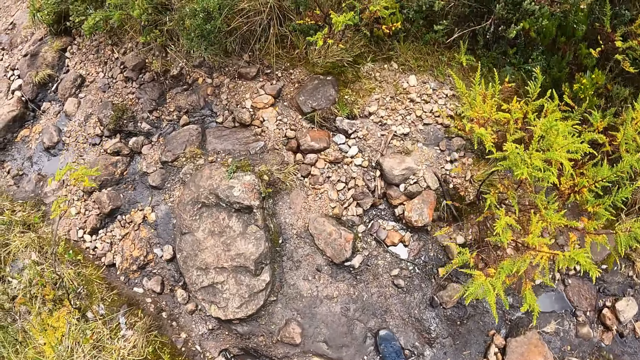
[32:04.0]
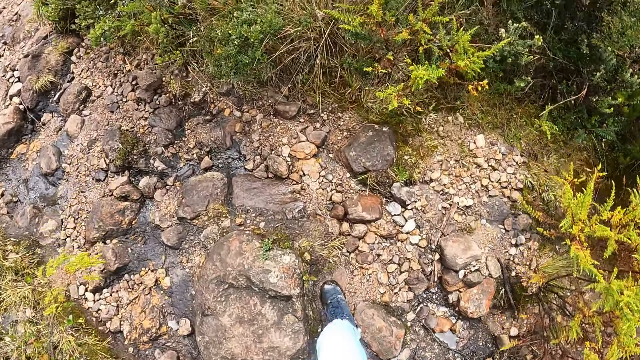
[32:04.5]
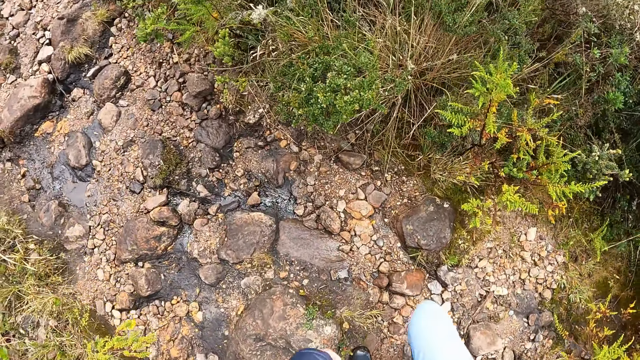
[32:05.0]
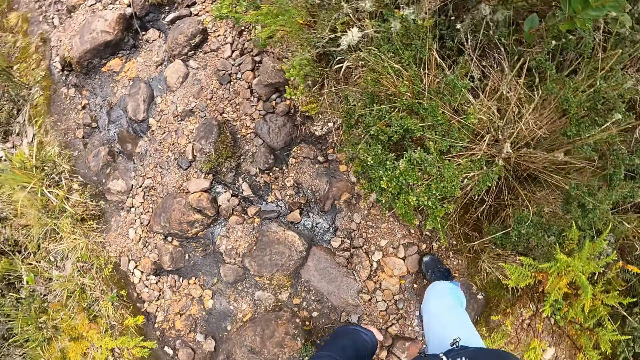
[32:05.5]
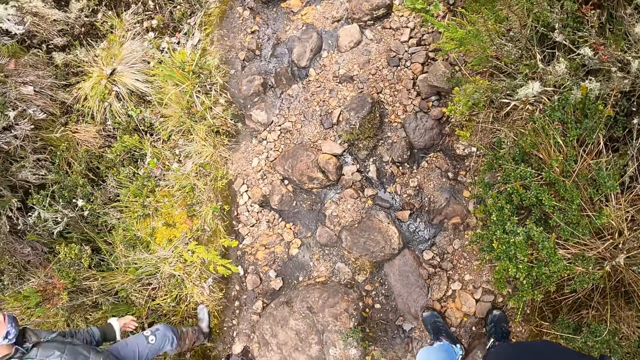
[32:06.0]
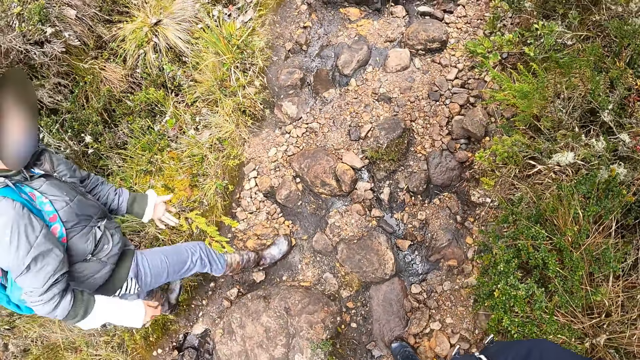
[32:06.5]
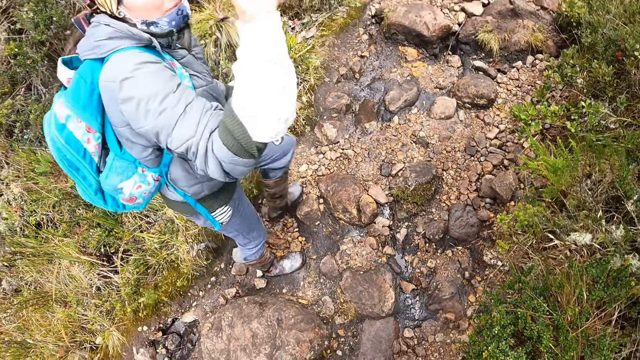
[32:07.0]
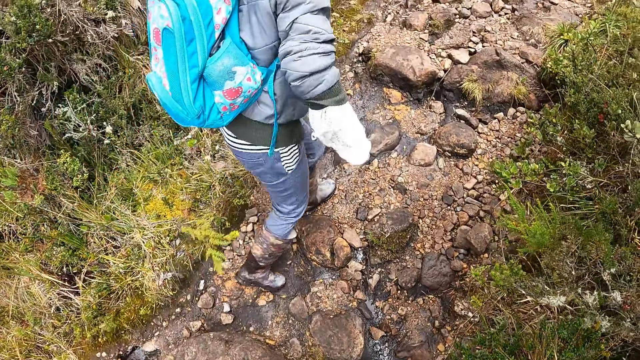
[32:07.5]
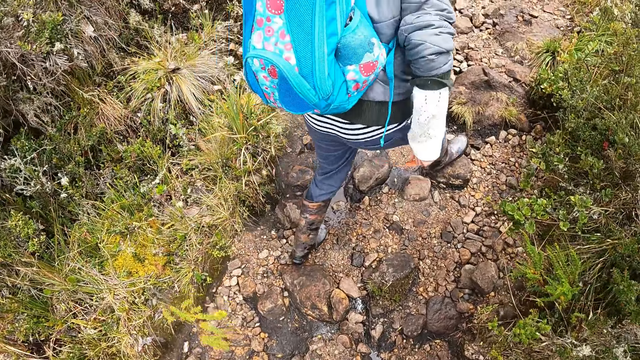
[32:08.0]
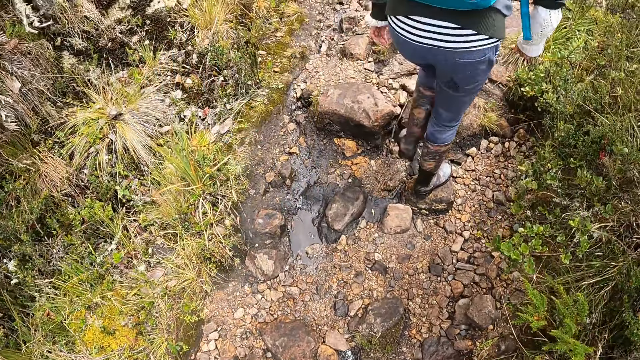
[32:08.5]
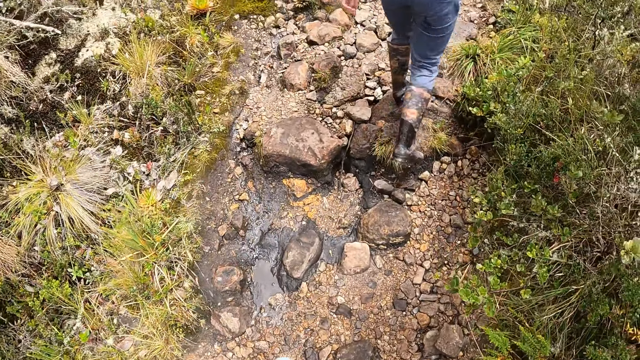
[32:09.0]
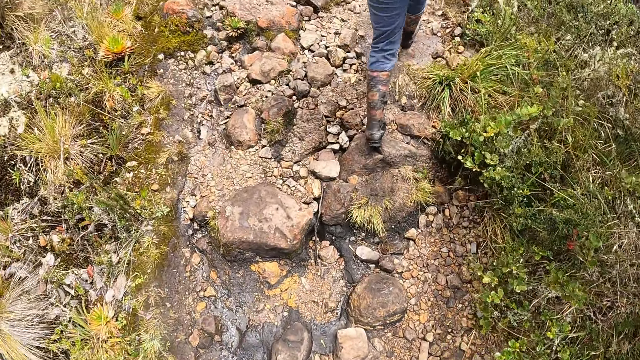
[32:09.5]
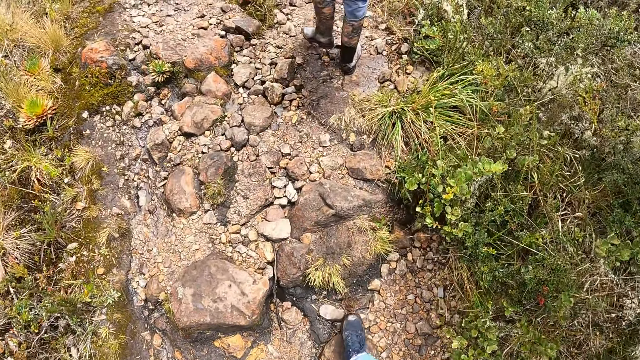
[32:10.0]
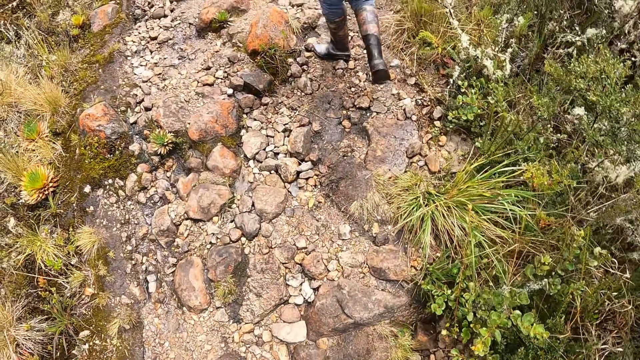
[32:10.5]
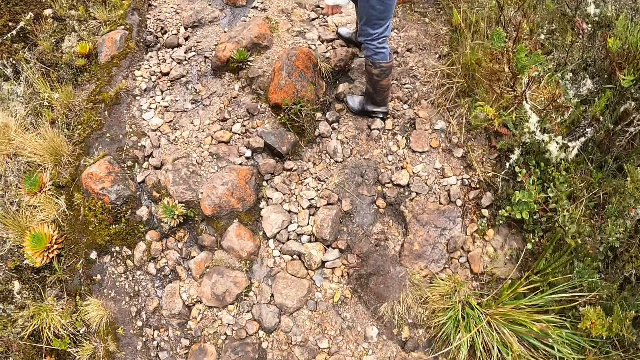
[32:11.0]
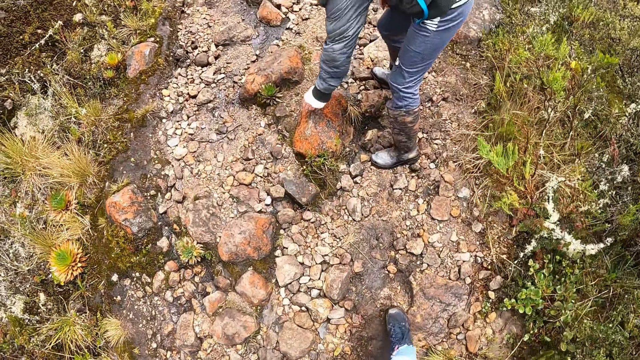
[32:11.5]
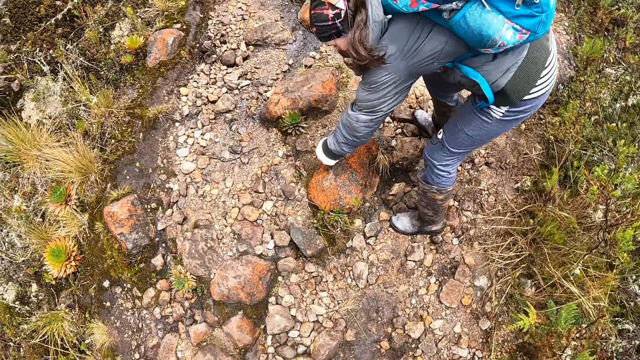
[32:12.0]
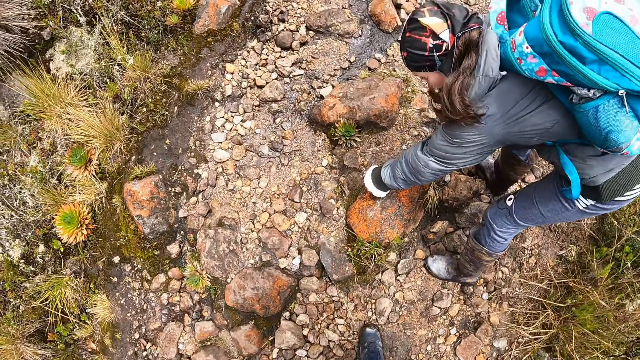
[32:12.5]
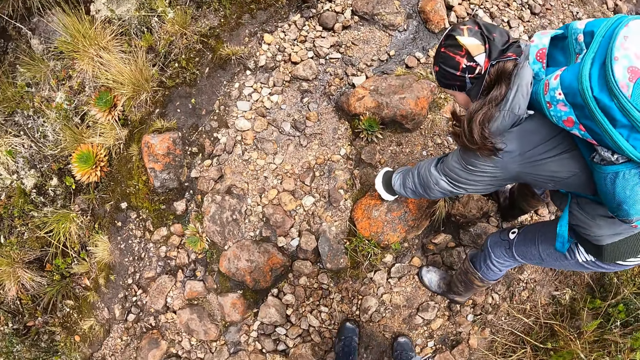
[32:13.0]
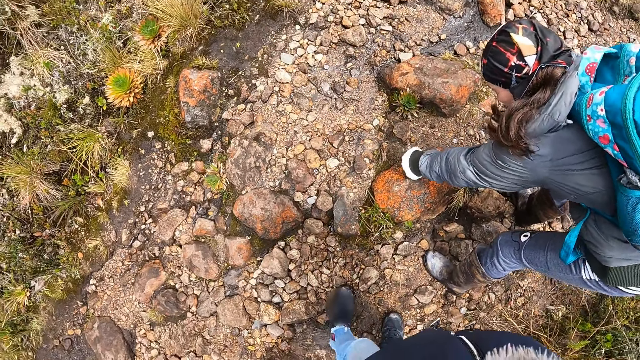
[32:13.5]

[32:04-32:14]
A woman walks past the camera wearer on the pathway. The camera wearer walks up the pathway. The woman touches a stone on the pathway with her left hand. The camera wearer stares at the woman.

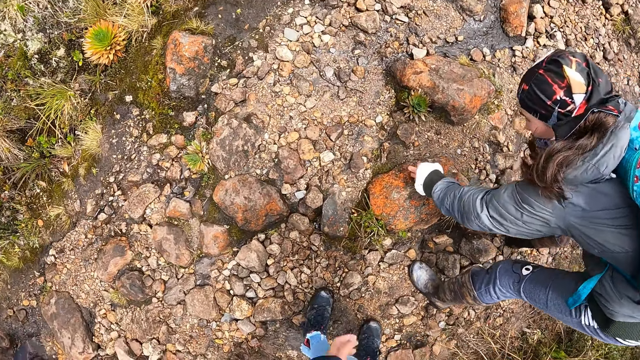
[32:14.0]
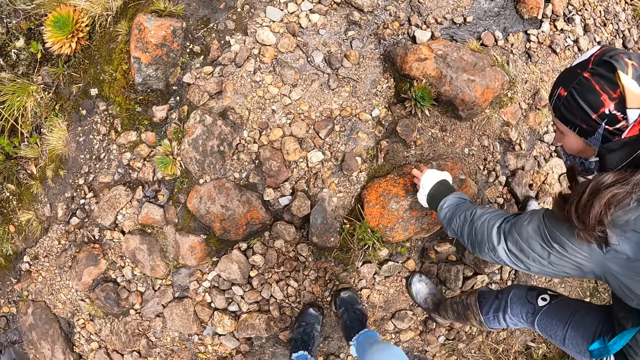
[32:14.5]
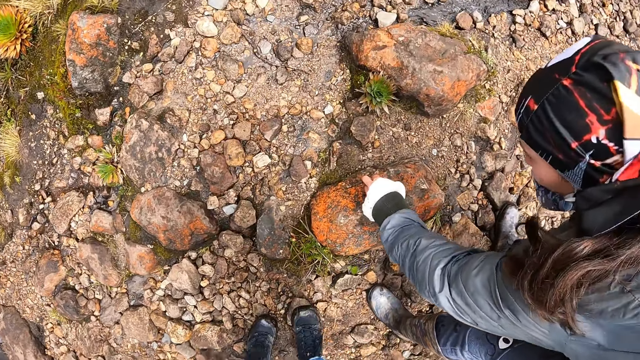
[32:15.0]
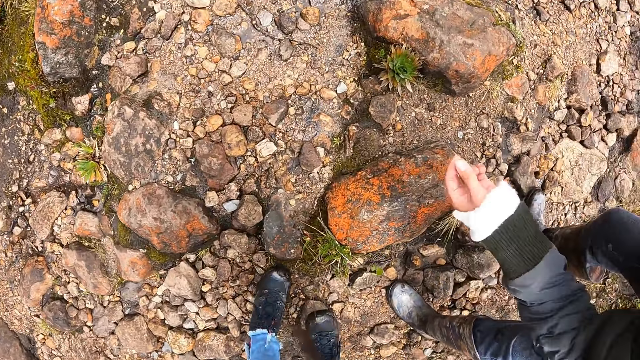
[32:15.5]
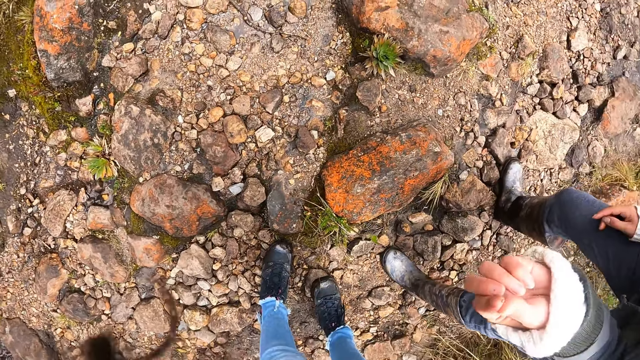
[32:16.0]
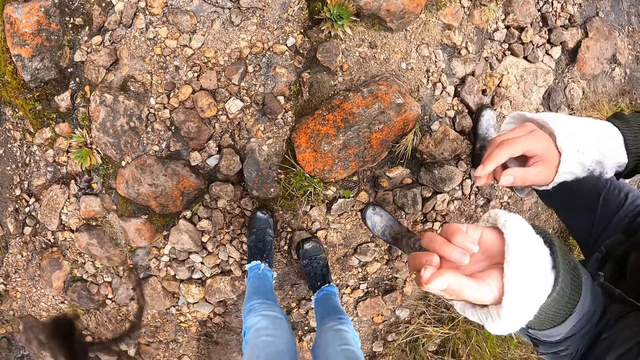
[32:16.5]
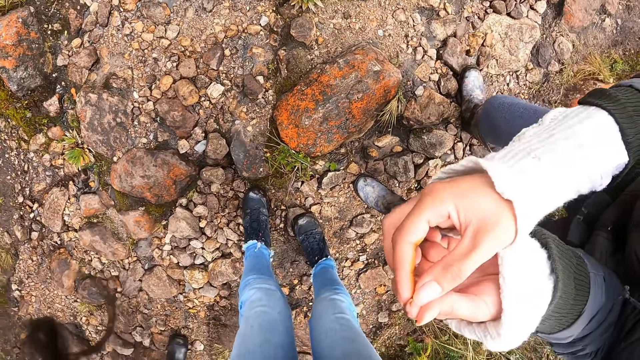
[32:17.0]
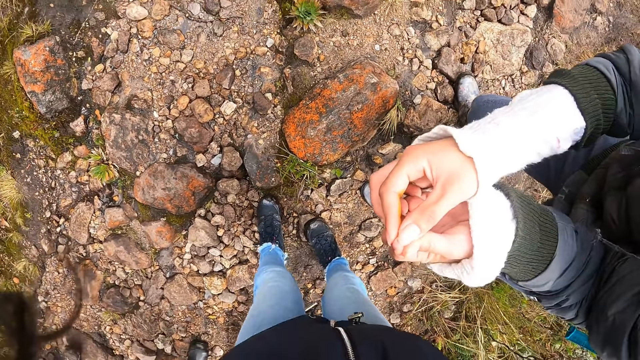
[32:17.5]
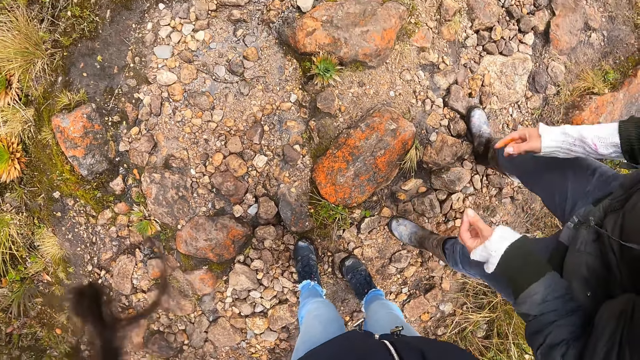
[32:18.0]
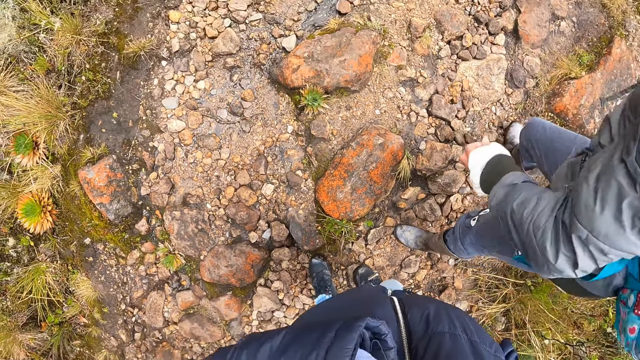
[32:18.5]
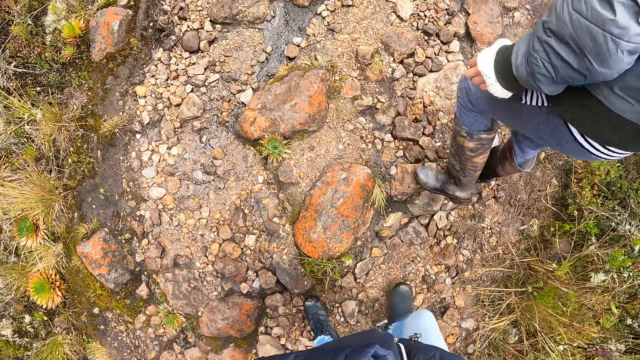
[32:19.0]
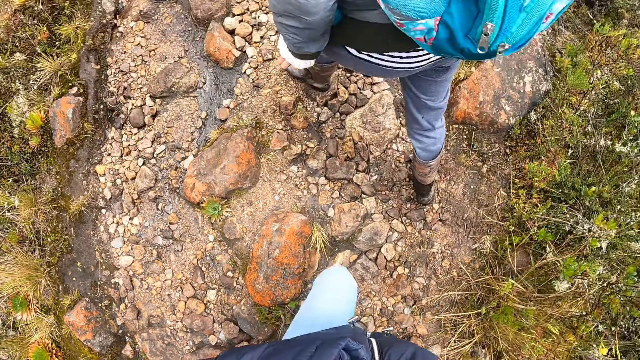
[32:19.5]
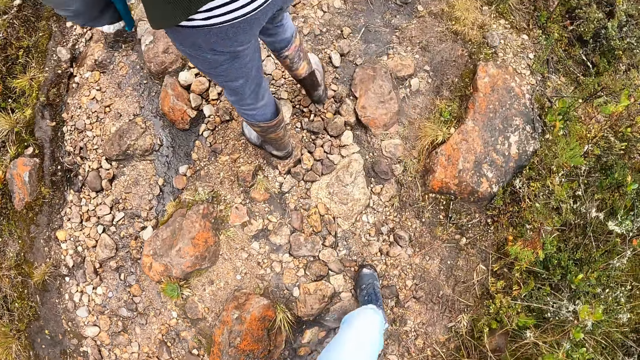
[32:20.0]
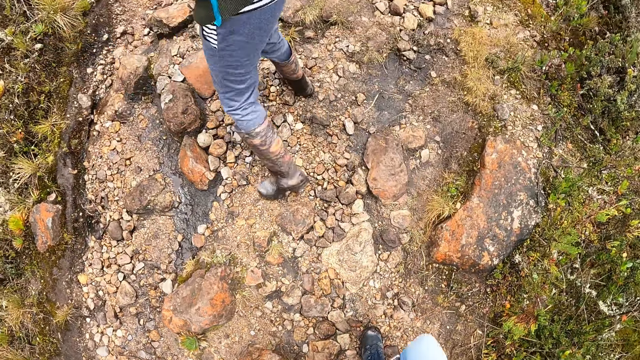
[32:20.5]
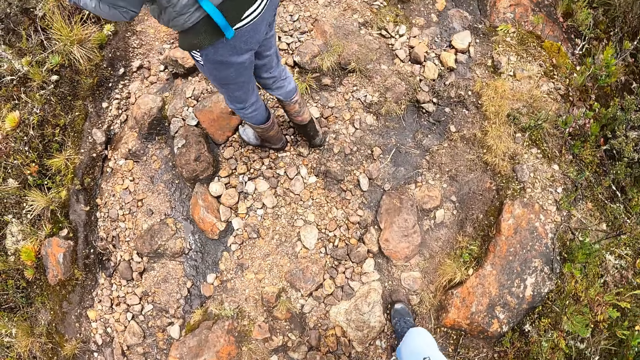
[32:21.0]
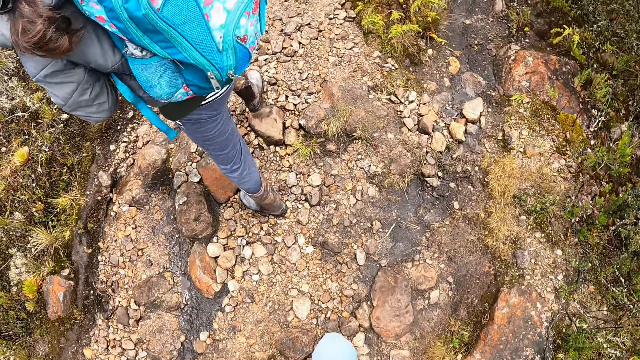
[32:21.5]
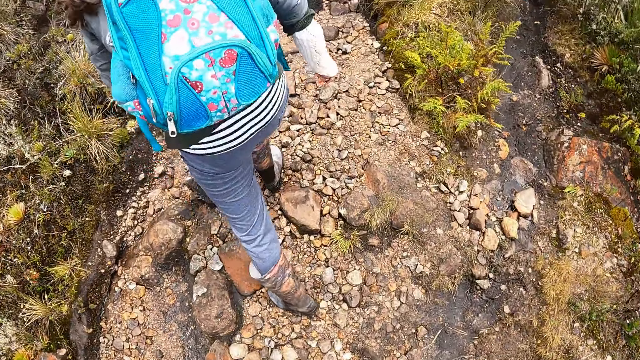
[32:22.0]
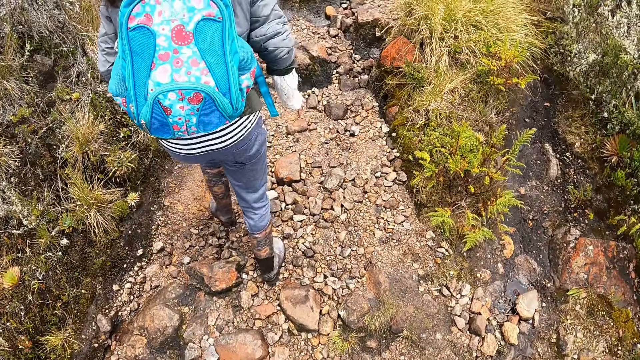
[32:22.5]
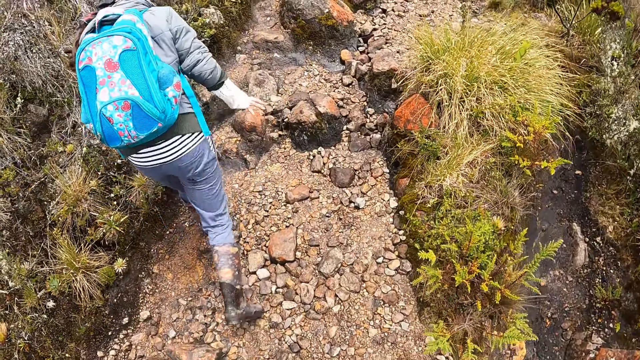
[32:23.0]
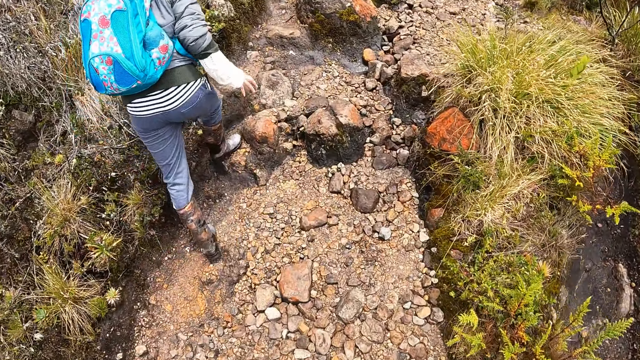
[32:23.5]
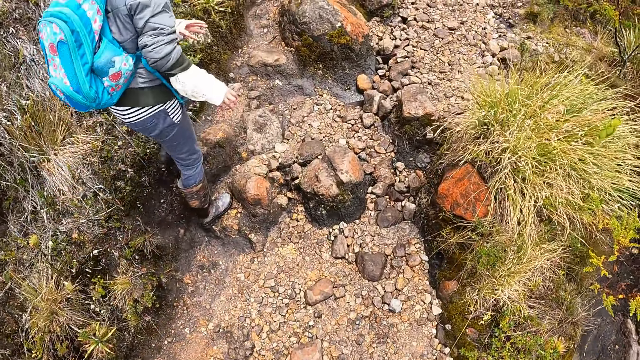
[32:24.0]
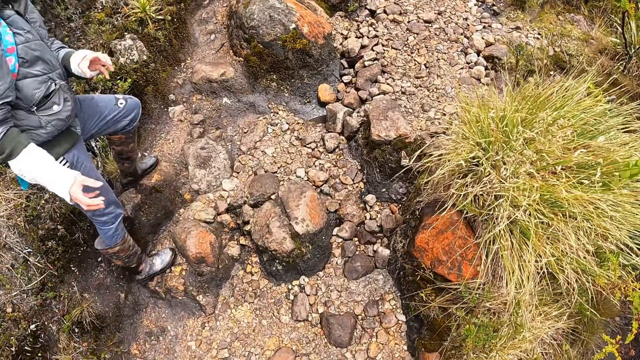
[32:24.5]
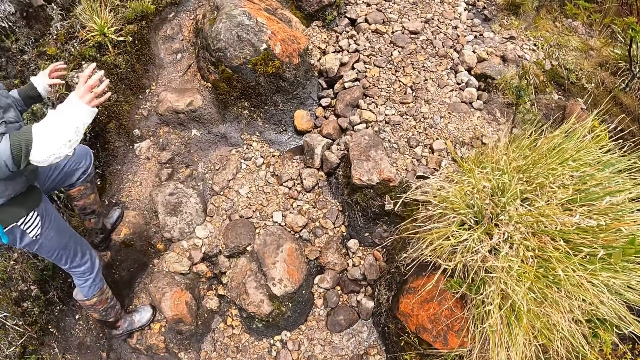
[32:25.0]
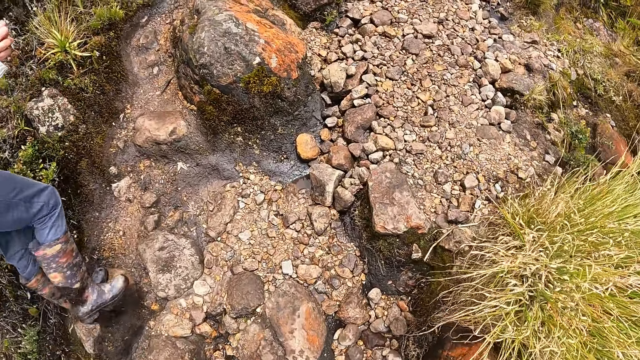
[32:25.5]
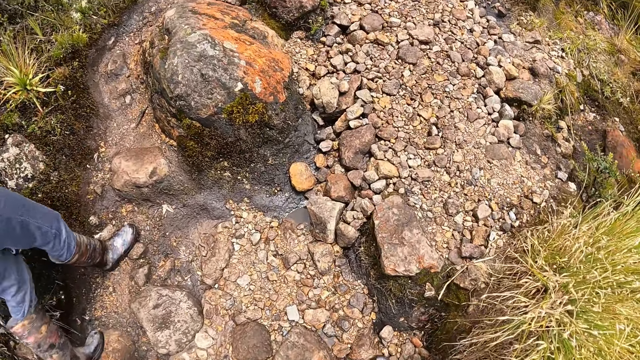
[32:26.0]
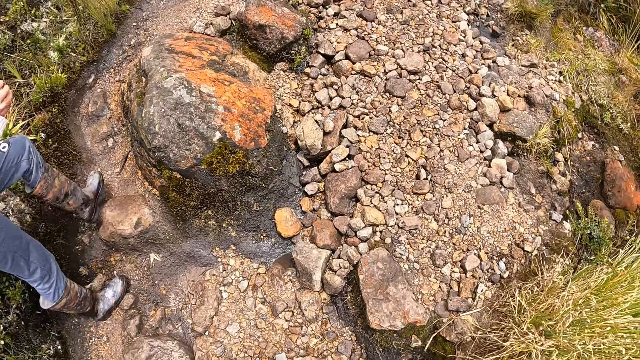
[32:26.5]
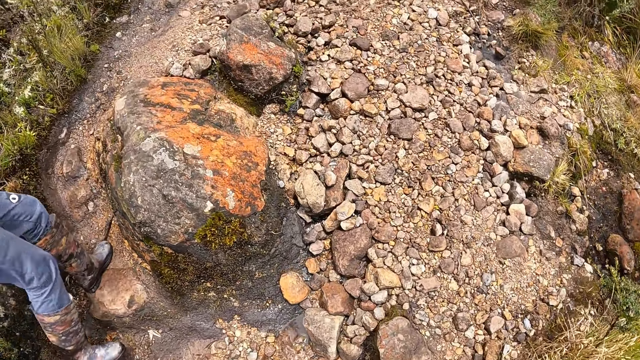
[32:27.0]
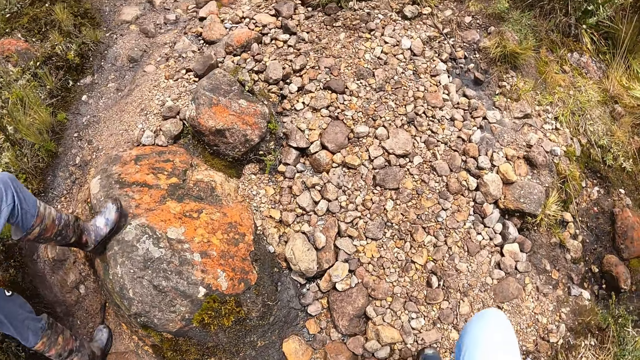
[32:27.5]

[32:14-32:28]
The woman removes her left hand from the stone. She shows her left hand to the camera wearer. She stares at something on her finger. The camera wearer stares at something on the woman's finger. The woman walks up the pathway. The camera wearer walks up the pathway. The woman converses with the camera wearer.
